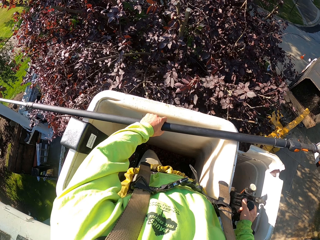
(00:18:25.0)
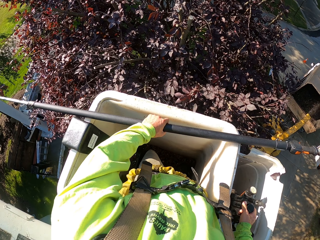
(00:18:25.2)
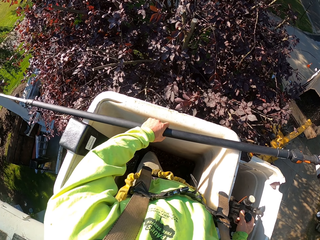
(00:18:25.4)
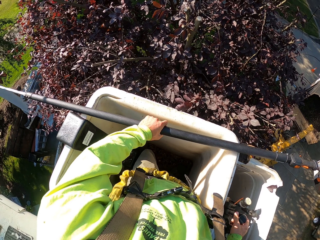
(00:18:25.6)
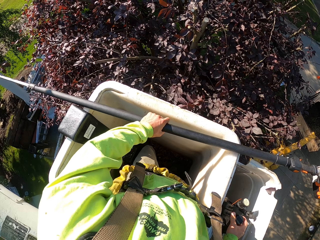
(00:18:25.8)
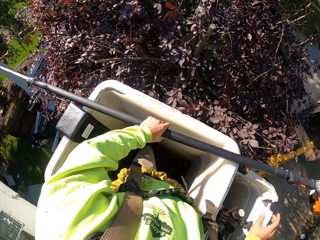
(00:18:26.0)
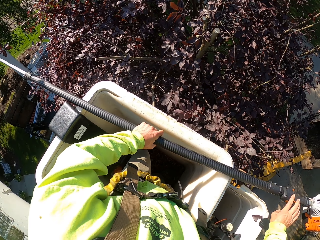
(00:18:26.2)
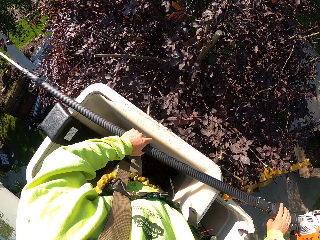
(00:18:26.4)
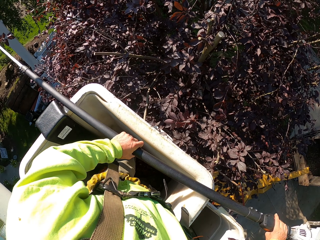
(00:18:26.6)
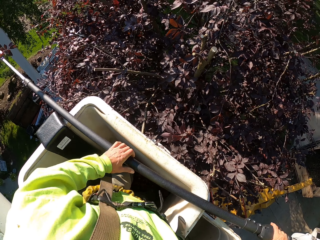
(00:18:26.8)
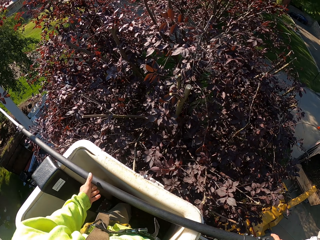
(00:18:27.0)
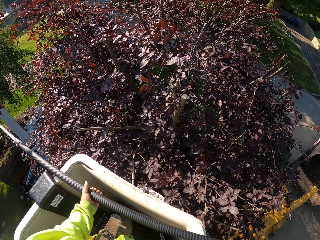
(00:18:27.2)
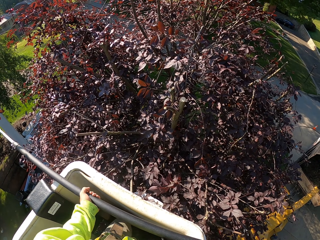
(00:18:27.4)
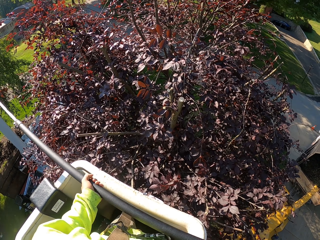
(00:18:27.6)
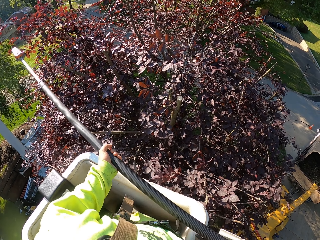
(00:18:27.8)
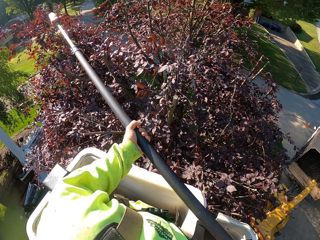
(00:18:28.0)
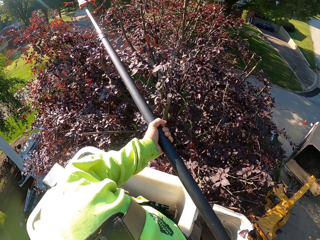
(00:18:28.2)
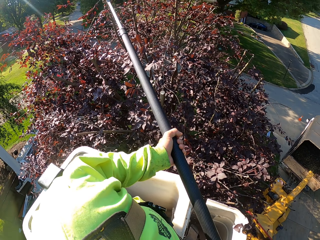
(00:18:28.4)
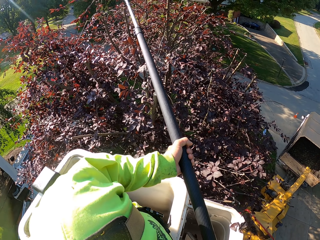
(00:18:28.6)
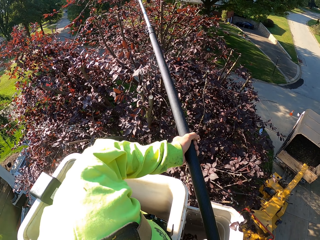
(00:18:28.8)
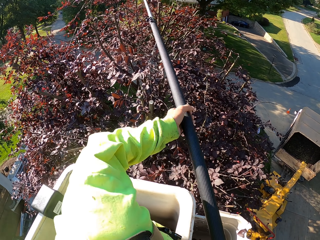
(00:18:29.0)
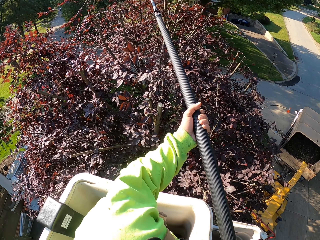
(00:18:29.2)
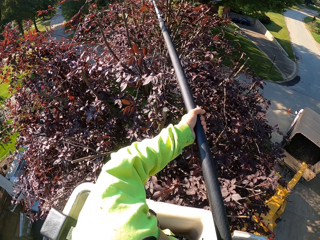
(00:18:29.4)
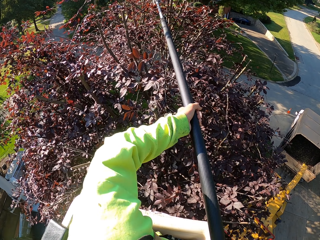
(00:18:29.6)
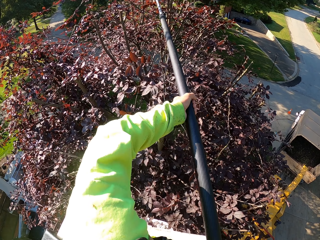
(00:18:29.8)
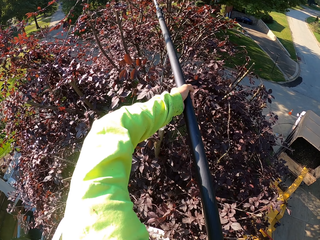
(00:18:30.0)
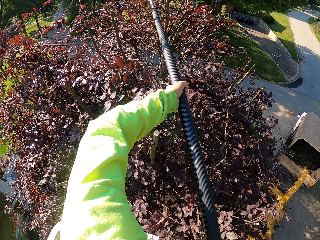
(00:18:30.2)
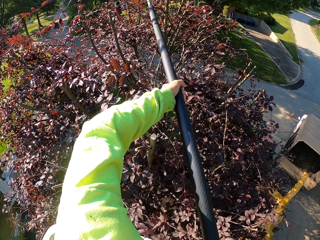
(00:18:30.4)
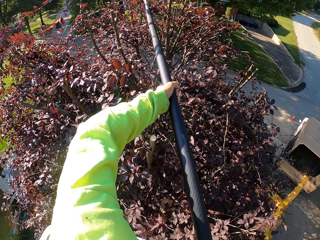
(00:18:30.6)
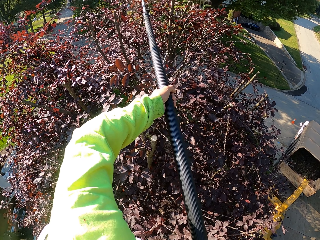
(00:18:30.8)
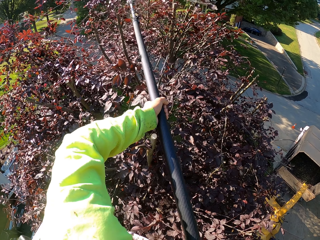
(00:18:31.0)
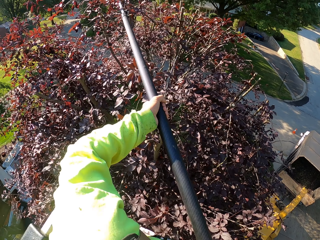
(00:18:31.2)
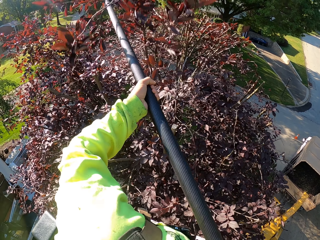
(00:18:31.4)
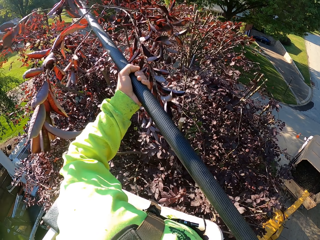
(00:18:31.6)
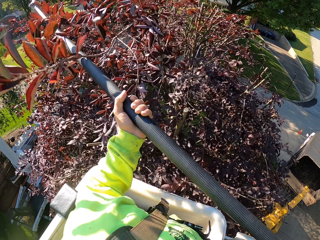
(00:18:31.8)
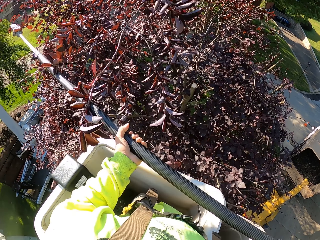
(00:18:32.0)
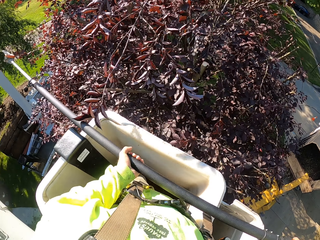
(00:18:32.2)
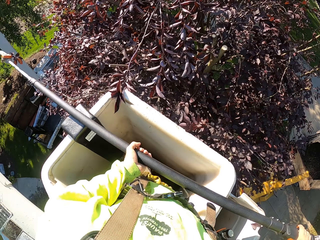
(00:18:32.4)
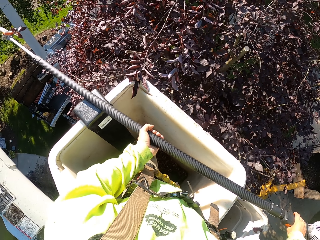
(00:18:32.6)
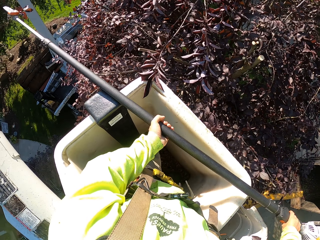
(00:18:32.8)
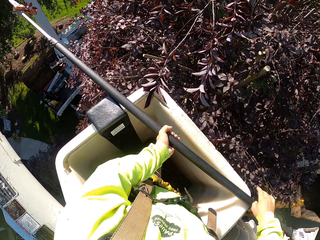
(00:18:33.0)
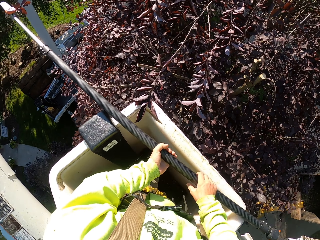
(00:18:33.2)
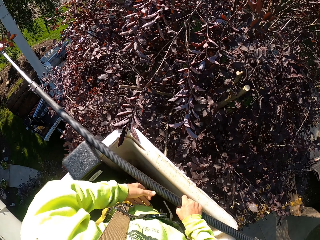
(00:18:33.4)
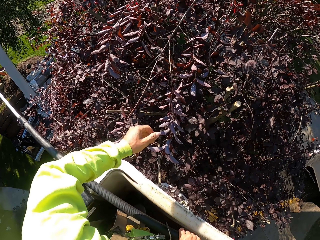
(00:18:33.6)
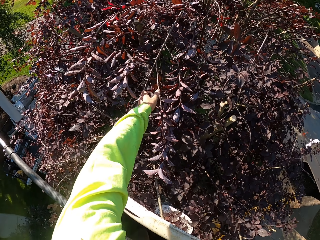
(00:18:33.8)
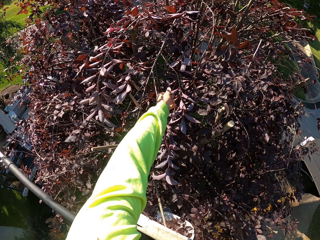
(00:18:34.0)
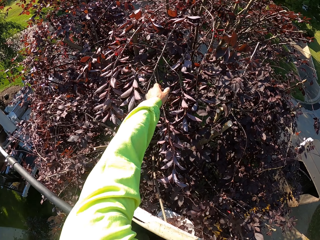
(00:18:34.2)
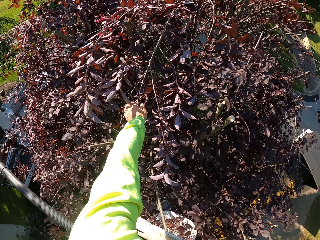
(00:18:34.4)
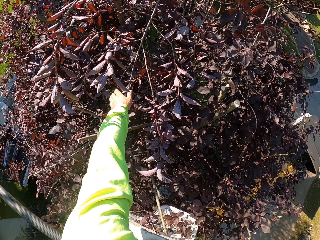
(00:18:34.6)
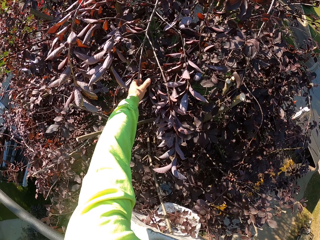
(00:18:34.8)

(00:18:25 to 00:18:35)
The camera wearer picks up a trimmer. They cut branches from the tree with the string trimmer in both hands.

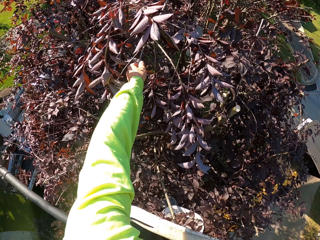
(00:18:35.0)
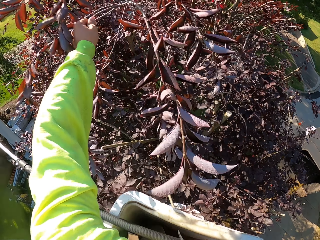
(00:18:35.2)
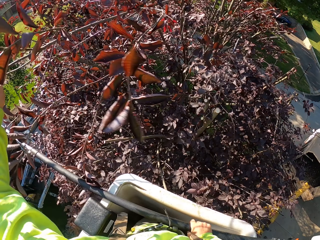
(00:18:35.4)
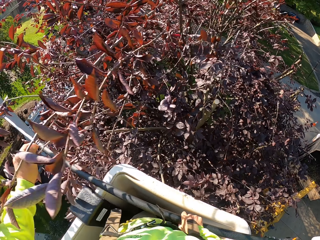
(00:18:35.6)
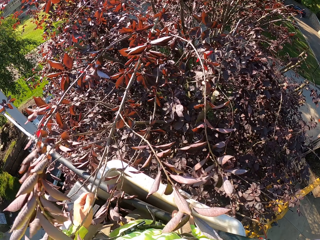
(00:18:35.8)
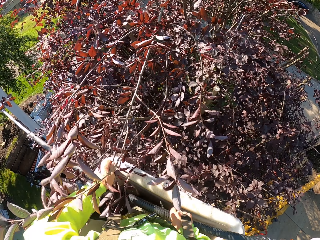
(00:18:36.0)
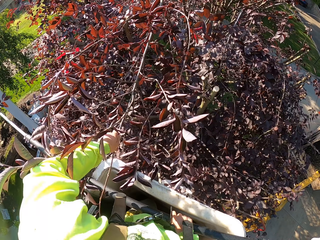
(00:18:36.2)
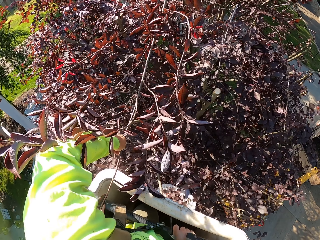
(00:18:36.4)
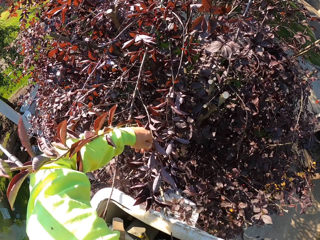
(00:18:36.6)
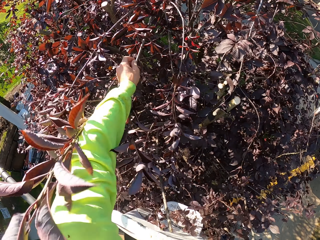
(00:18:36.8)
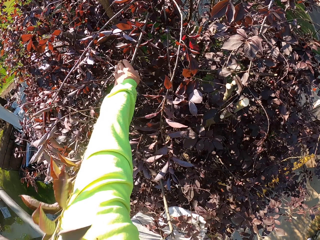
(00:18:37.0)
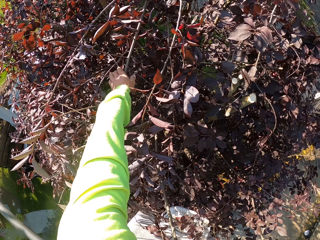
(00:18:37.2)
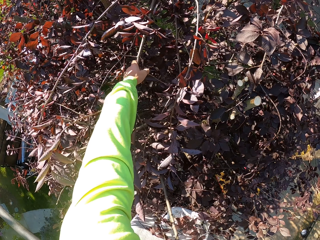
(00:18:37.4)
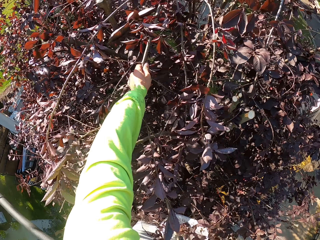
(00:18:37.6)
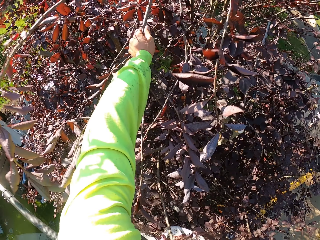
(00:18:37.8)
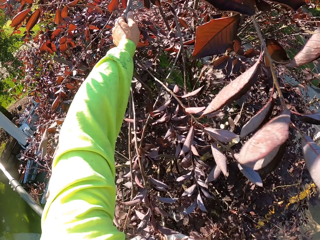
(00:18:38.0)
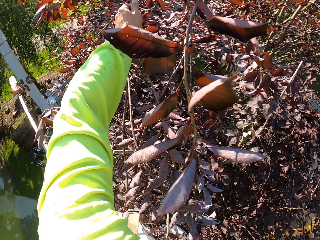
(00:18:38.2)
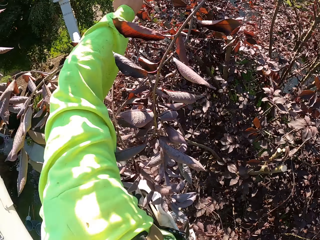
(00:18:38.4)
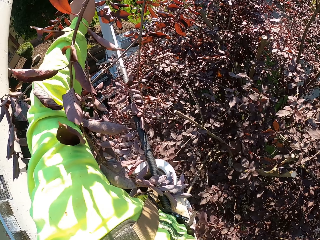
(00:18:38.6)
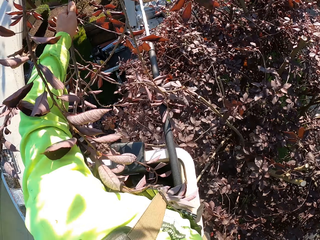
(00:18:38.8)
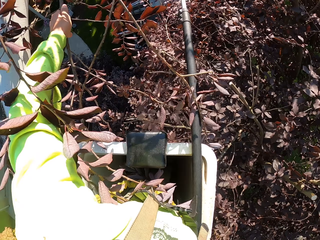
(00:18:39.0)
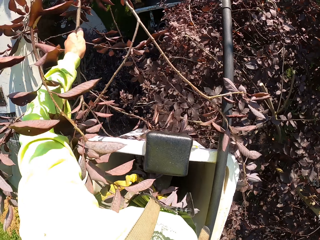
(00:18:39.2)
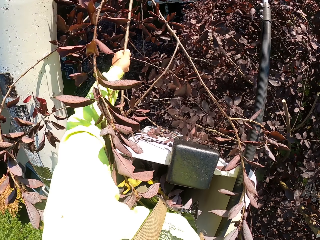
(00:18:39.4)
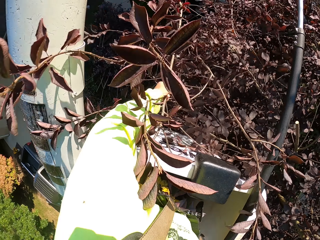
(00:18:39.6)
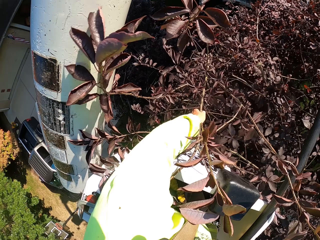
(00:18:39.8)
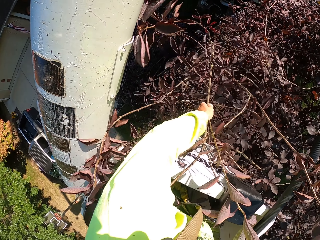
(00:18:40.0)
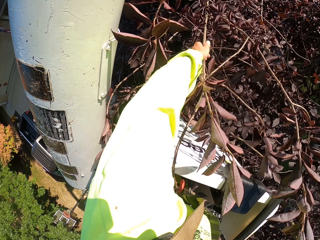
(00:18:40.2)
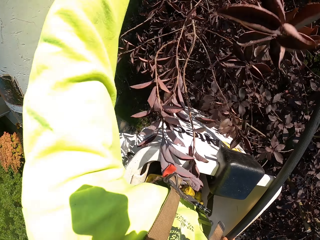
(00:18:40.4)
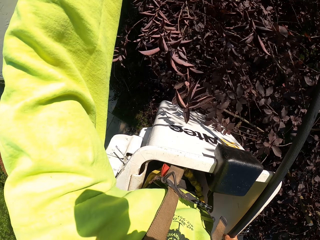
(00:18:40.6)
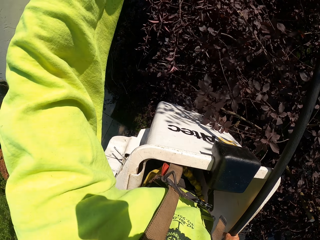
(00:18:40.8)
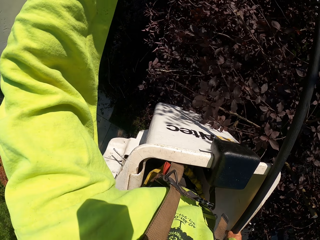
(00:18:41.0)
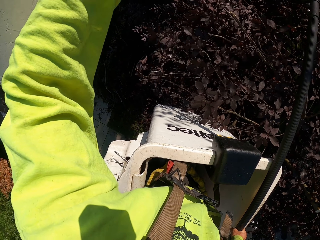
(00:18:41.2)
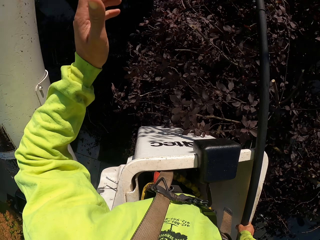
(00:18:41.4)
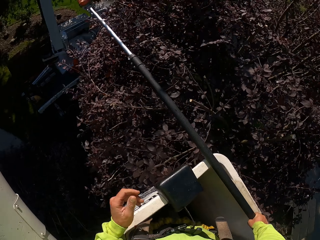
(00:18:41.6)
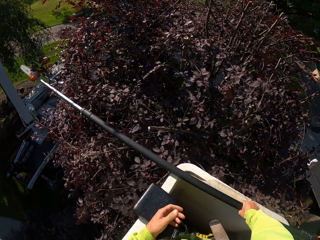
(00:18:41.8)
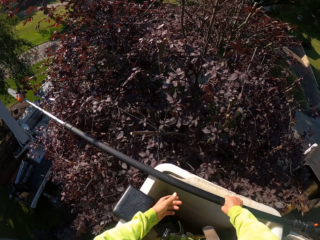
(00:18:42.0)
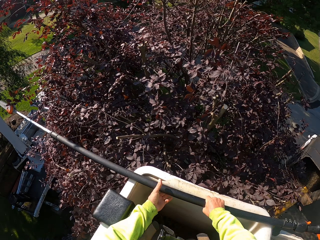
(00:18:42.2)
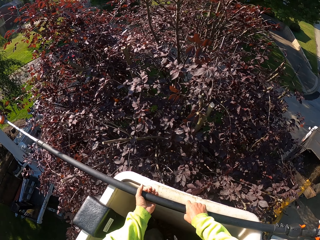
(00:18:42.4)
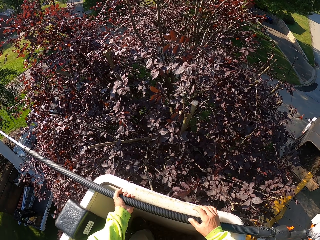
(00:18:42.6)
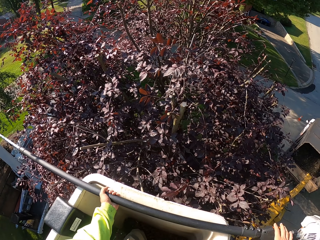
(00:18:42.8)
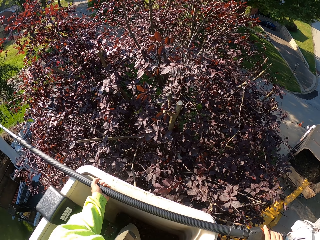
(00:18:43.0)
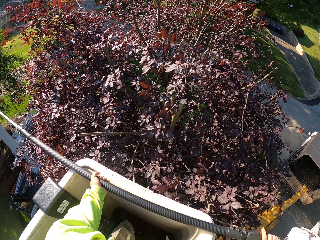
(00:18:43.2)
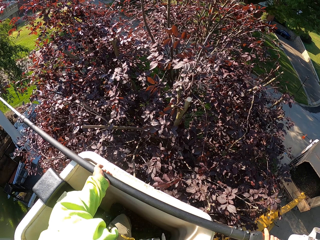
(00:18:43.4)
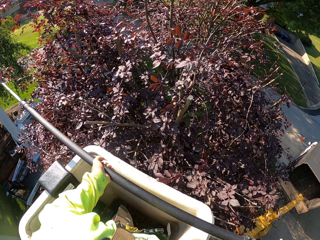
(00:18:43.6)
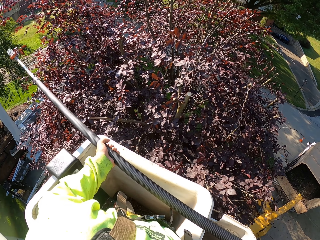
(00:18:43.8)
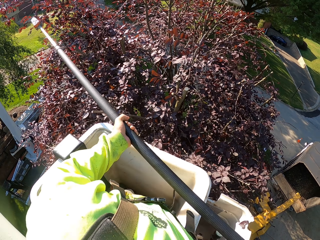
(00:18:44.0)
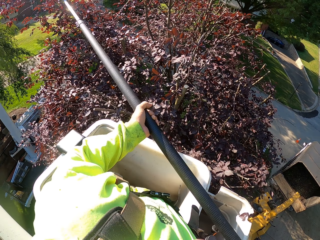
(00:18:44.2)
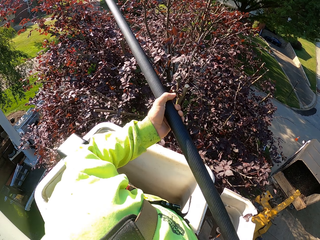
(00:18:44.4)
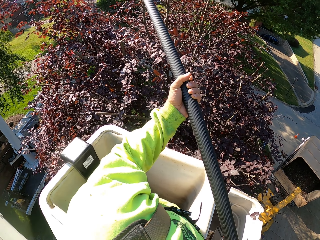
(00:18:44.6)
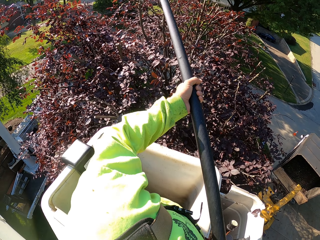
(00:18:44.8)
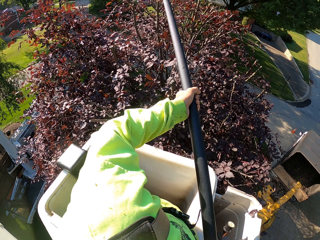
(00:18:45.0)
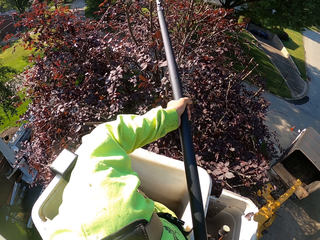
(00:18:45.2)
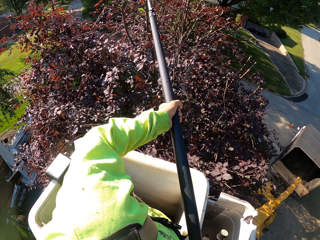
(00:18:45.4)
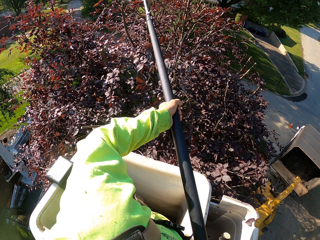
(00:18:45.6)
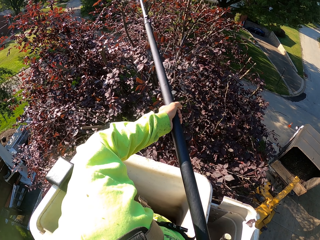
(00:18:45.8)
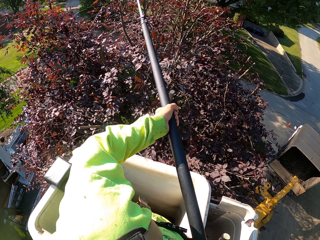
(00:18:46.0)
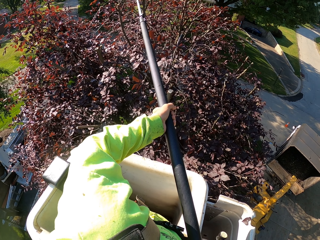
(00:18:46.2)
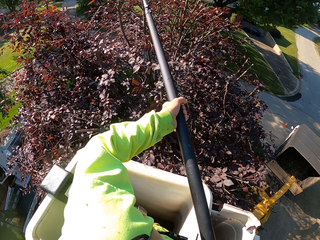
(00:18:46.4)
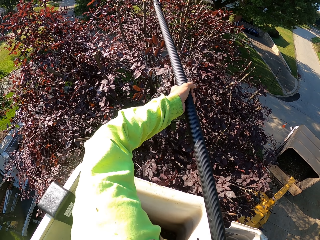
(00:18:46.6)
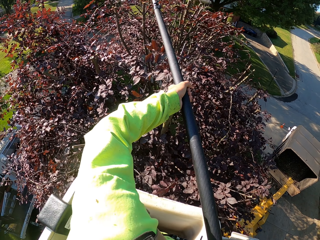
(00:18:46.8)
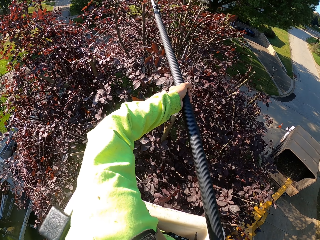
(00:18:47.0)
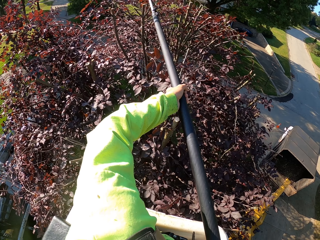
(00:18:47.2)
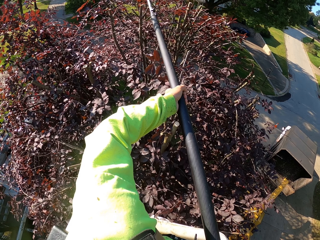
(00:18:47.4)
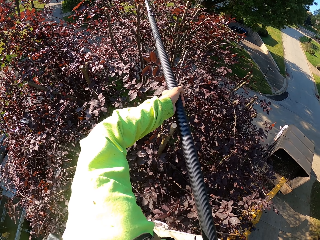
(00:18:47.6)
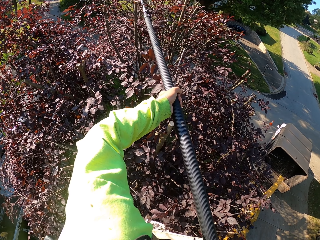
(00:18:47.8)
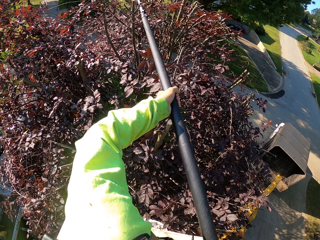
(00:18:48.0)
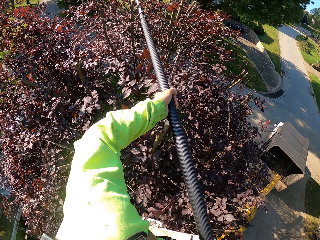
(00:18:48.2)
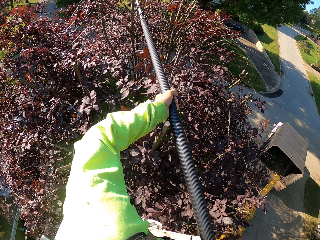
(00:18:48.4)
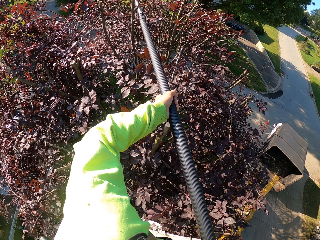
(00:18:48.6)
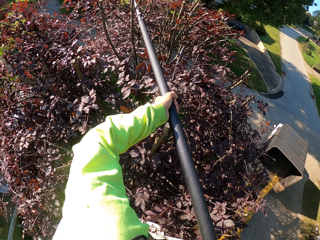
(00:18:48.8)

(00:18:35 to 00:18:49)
The camera wearer pulls a branch. He picks a branch from a tree with his left hand. He pulls the branch again. He throws the branch on the ground with his left hand. He picks up the trimmer. He cuts branches from the tree with the string trimmer in both hands.
